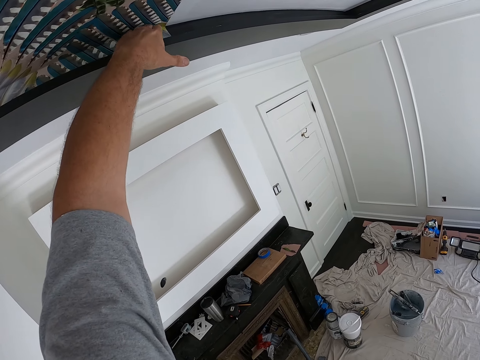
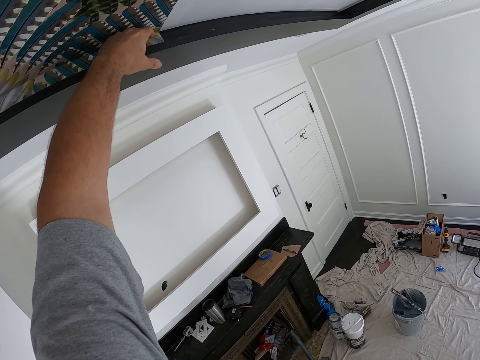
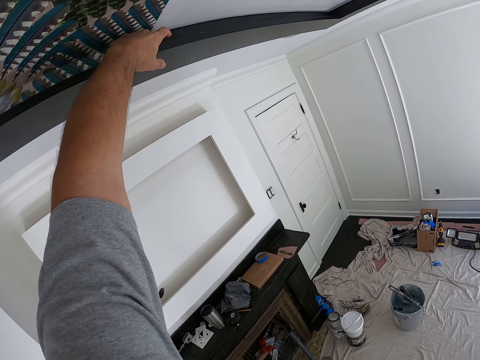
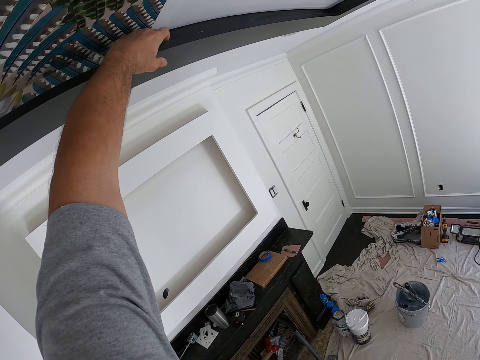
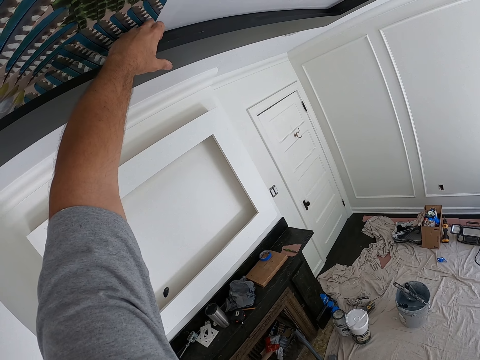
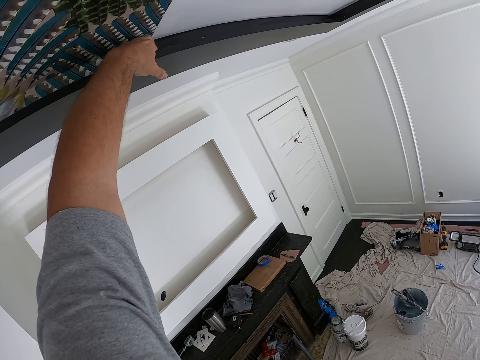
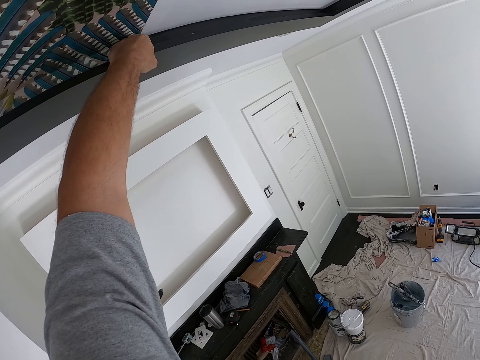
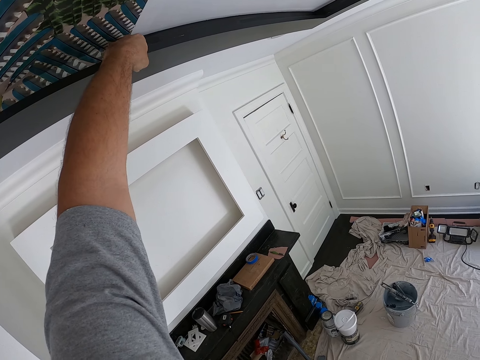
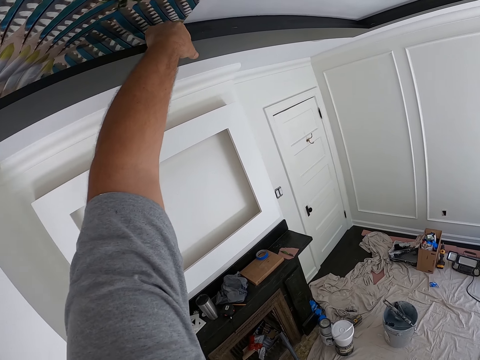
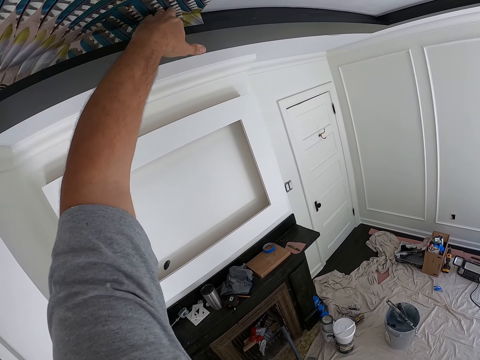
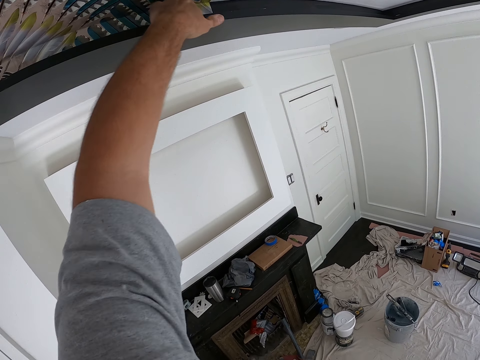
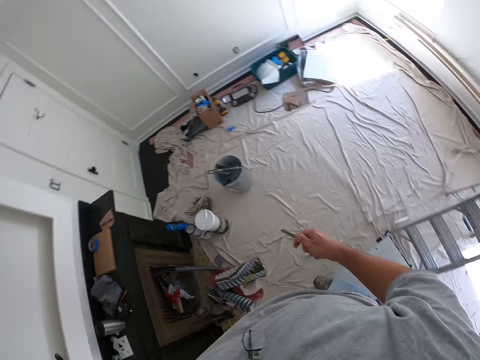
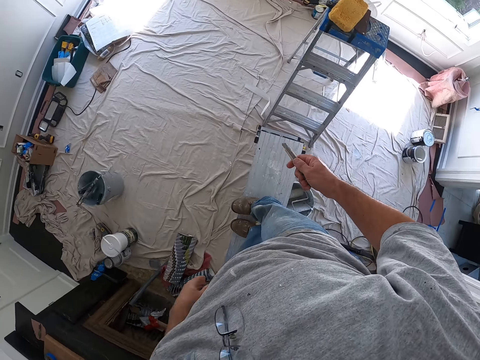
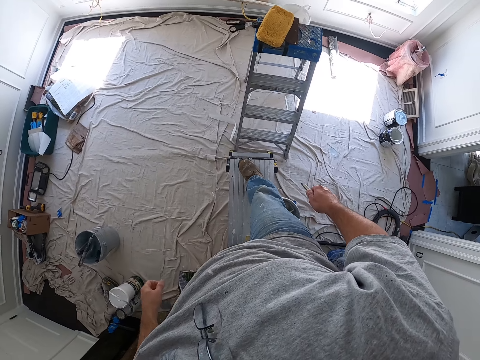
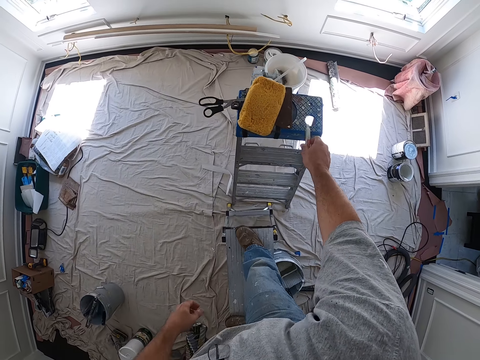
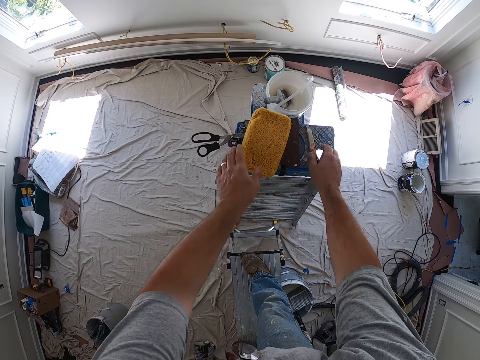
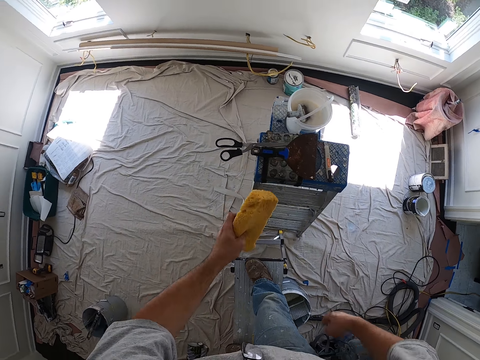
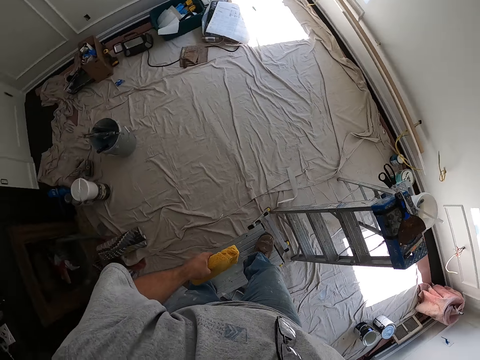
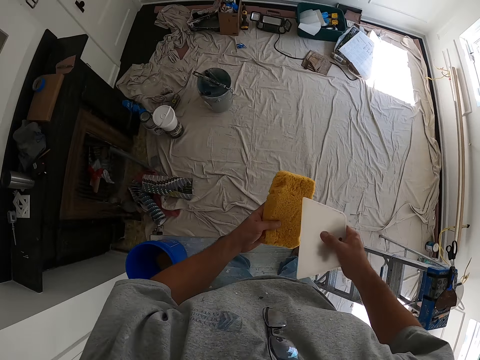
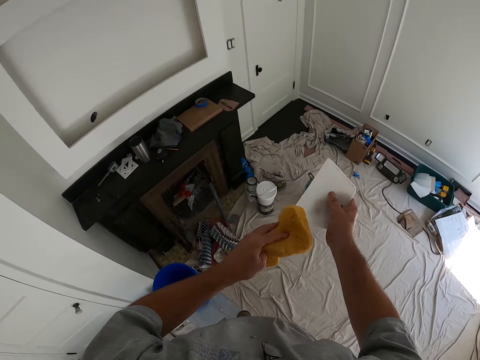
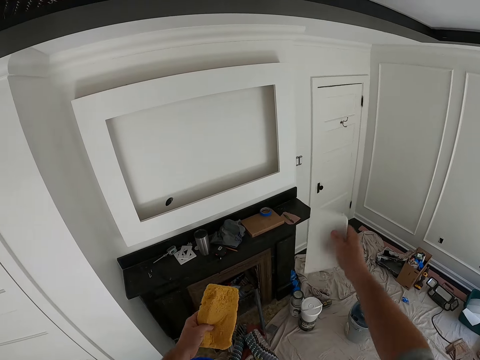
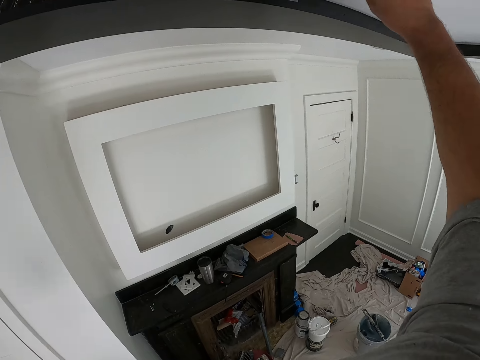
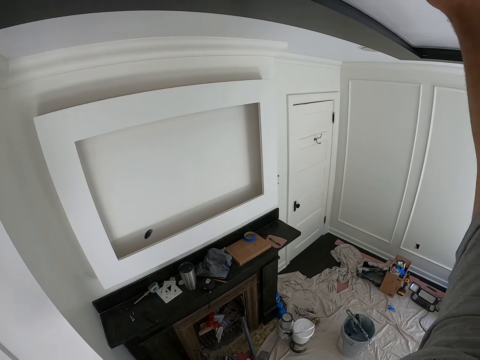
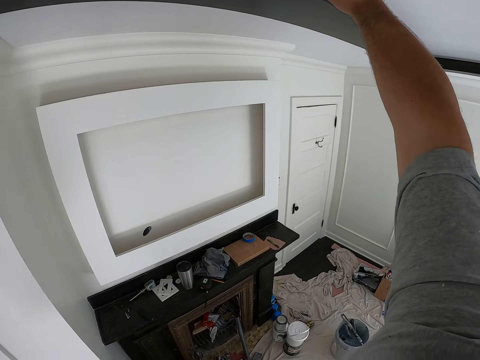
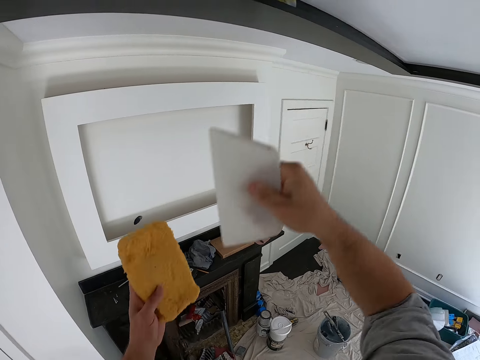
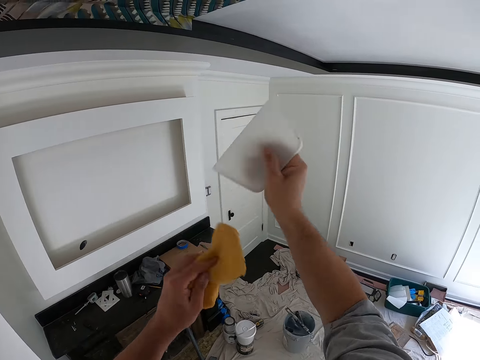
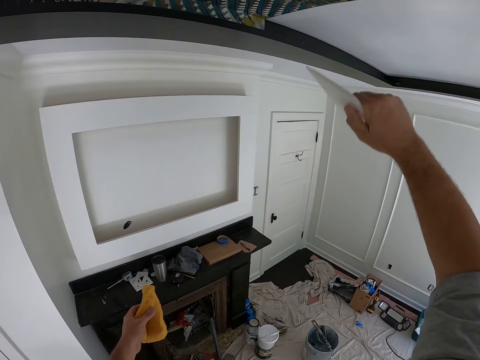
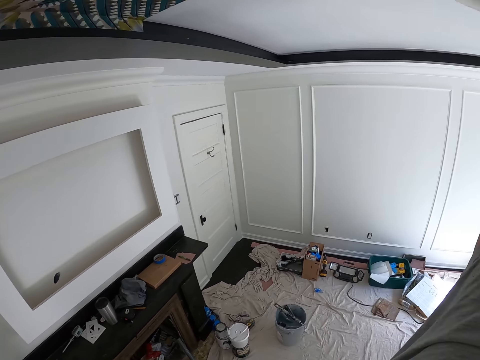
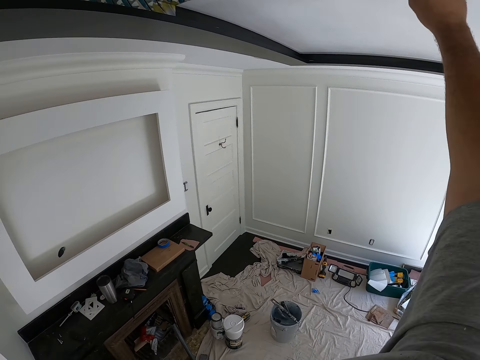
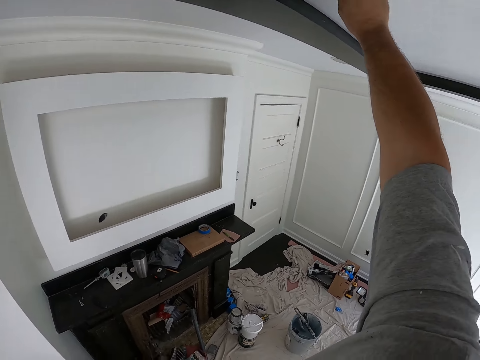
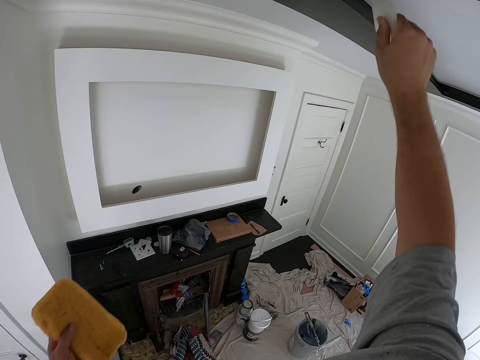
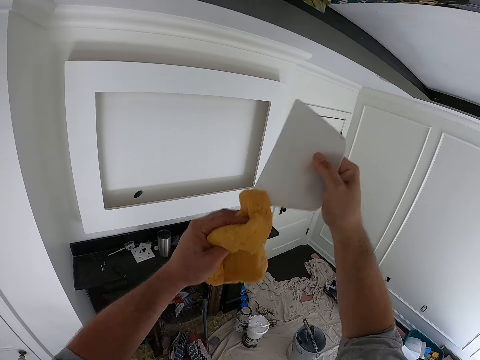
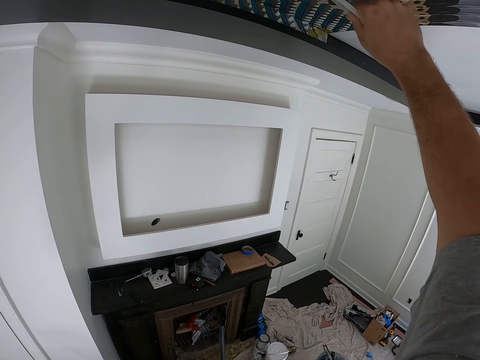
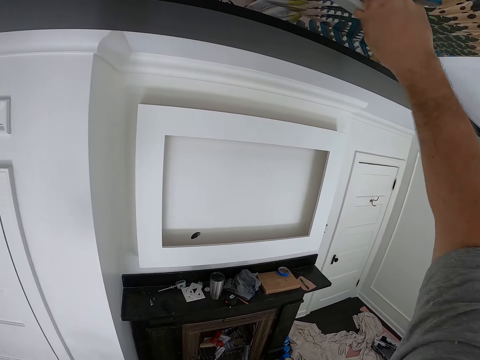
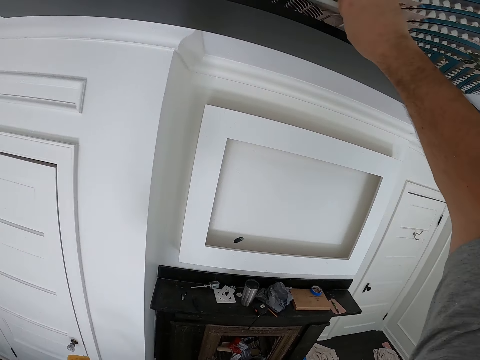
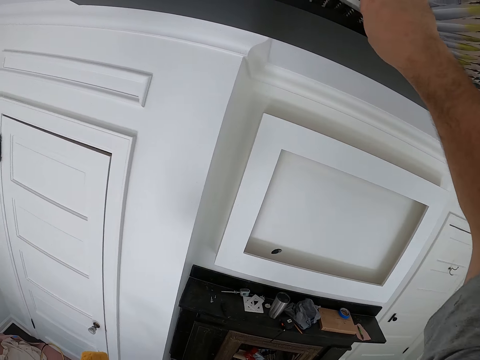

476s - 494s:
The camera wearer drops the cutter on the top of the ladder. He moves on the ladder. He picks up the foam from the top of the ladder. He removes the squeegee or wallpaper sweeper from his back pocket. He wipes the squeegee with the foam. He moves the squeegee along the surface of the wallpaper. He fits the wallpaper with the wallpaper sweeper. He wipes the squeegee with the foam again. He moves the squeegee along the surface of the wallpaper. He fits the wallpaper. He wipes the squeegee with the foam again. He fits the wallpaper. He continues moving the squeegee along the surface of the wallpaper.

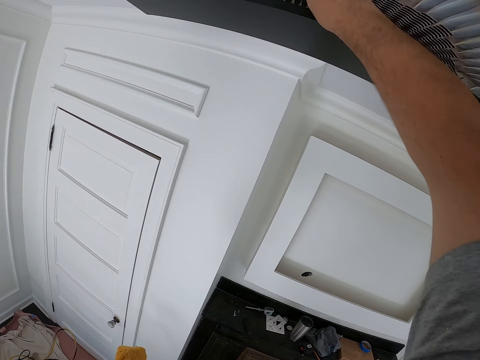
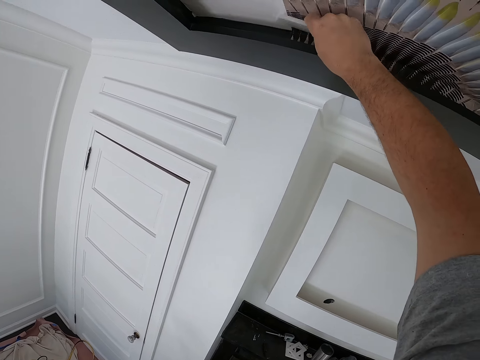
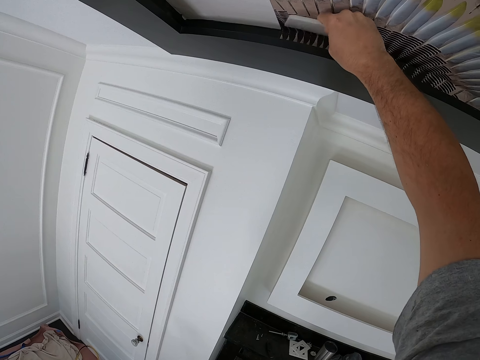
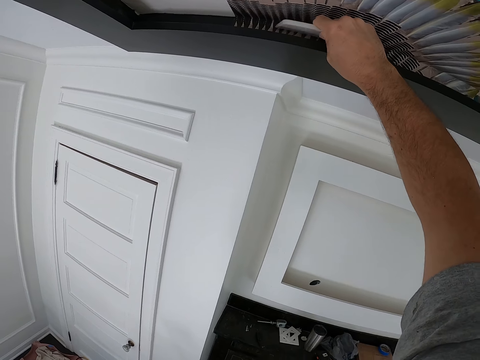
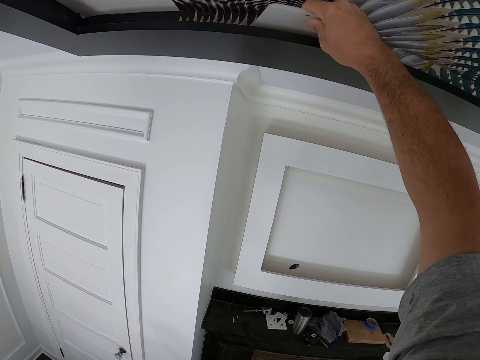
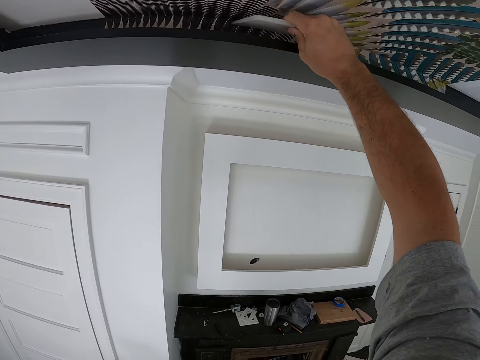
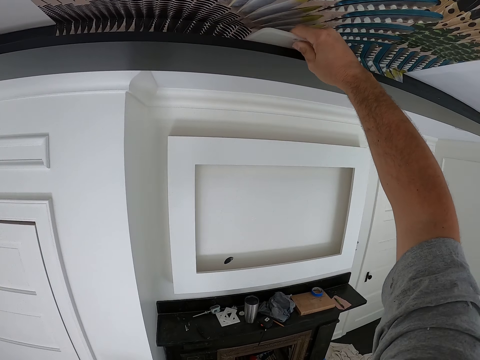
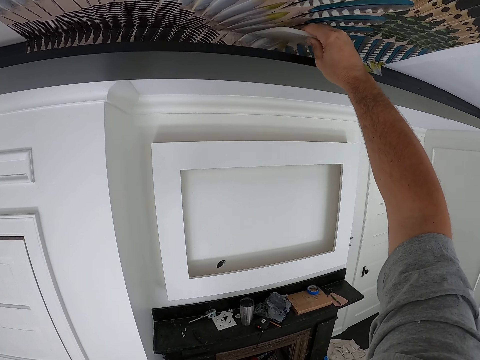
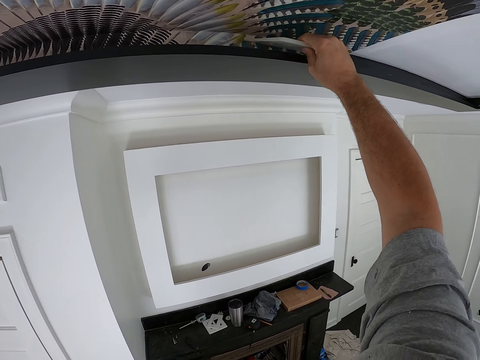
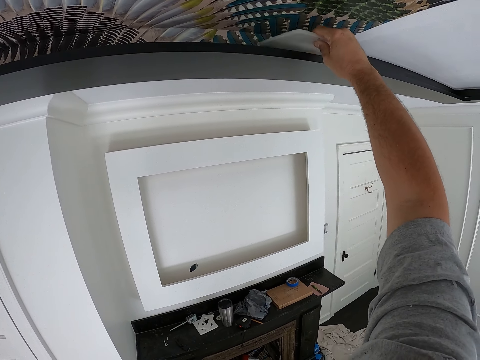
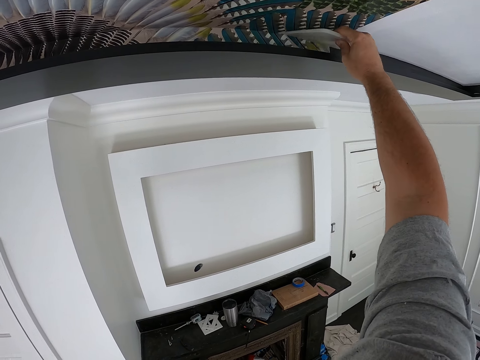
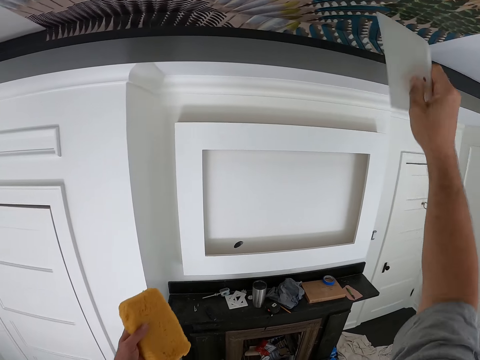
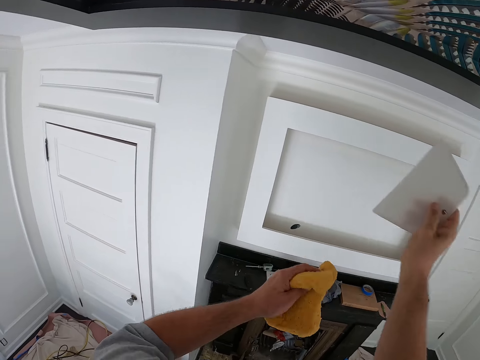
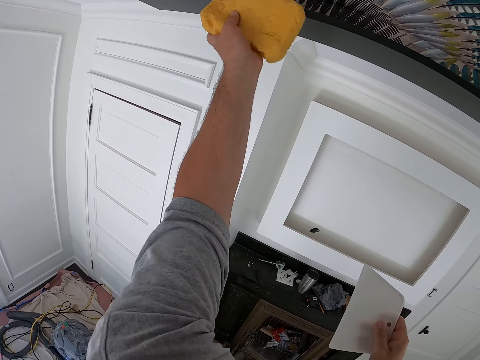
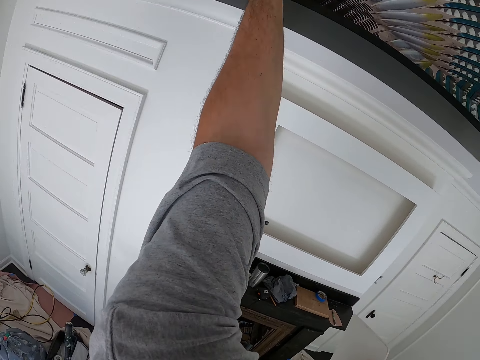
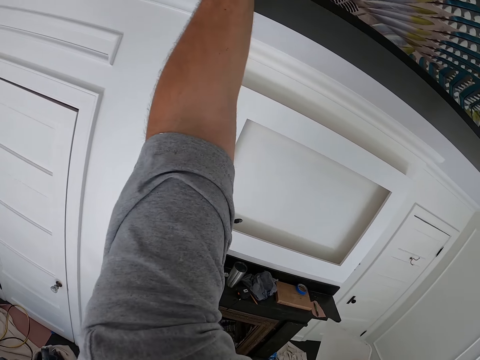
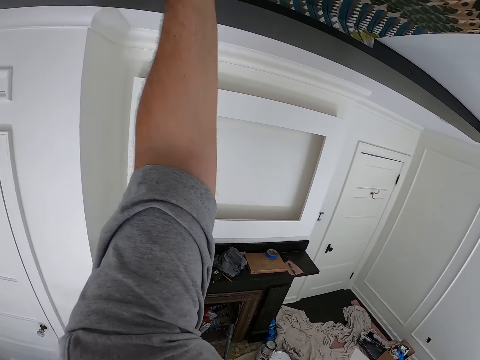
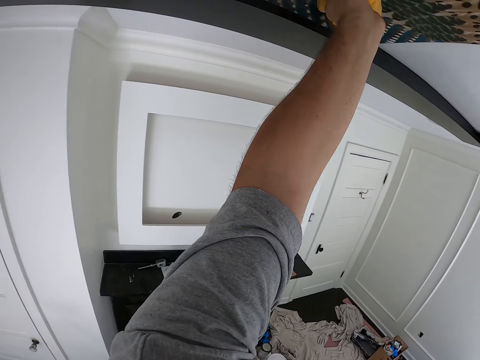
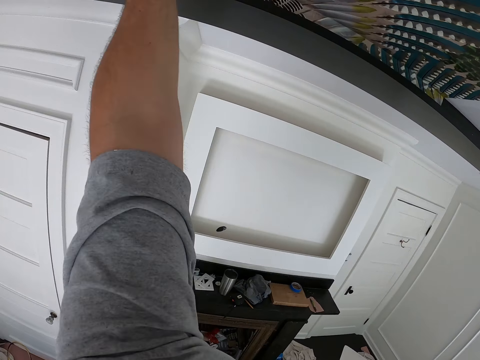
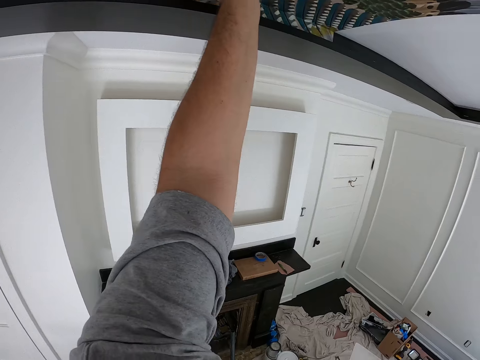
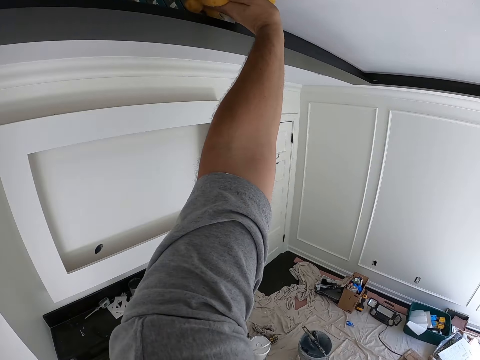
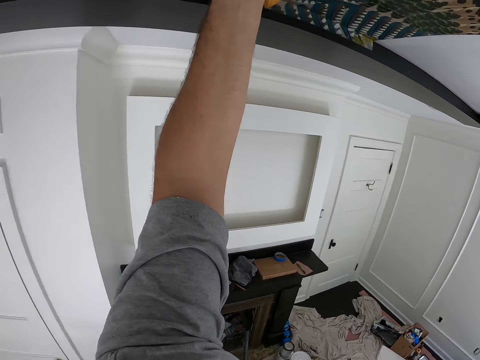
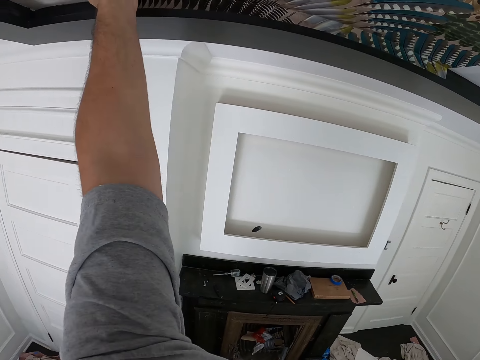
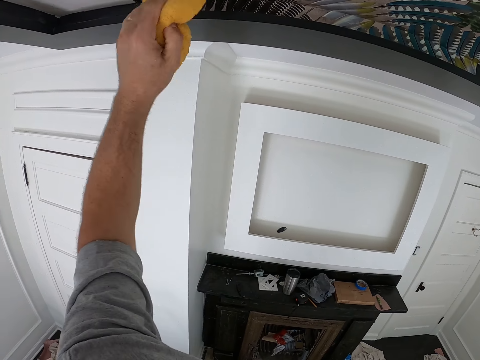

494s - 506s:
The camera wearer wipes the squeegee with the foam. They wipe the surface of the wallpaper with the foam.
